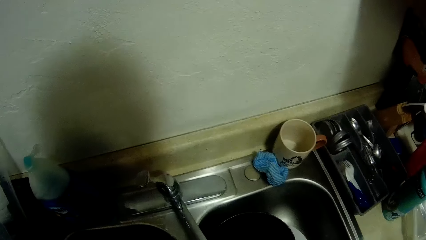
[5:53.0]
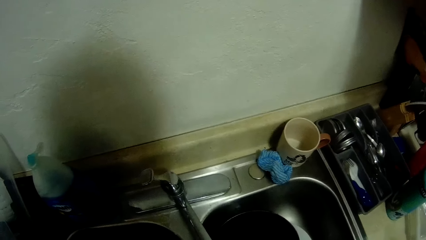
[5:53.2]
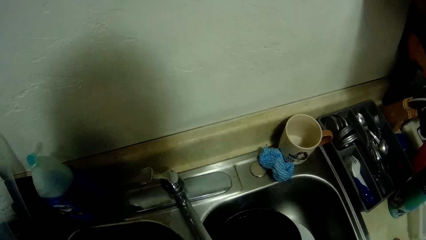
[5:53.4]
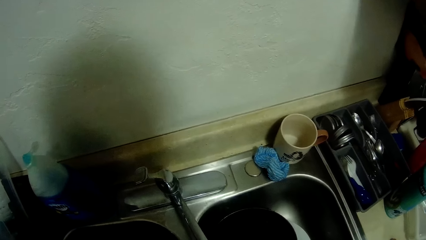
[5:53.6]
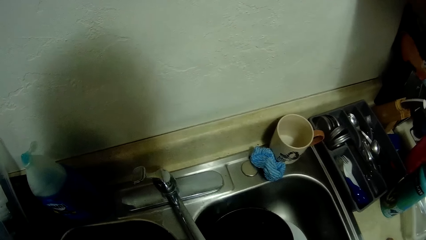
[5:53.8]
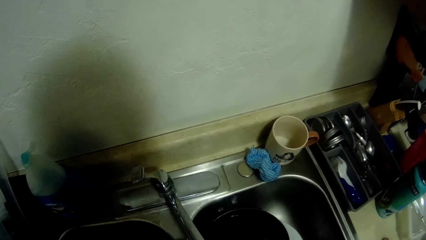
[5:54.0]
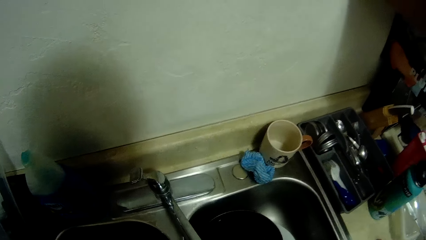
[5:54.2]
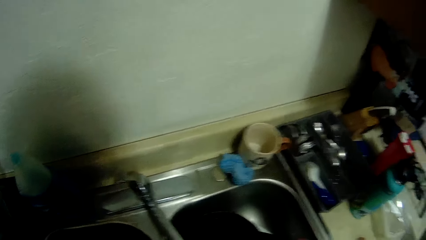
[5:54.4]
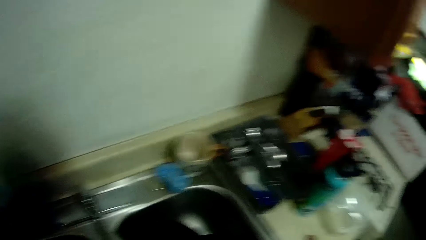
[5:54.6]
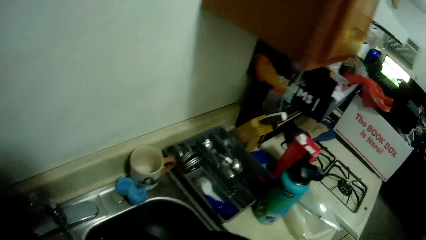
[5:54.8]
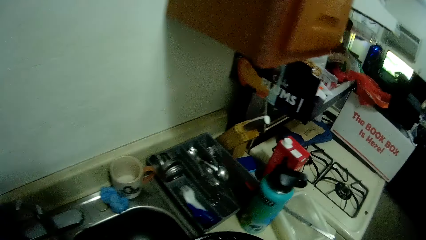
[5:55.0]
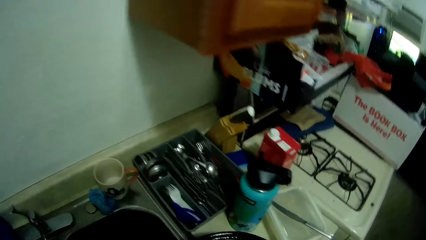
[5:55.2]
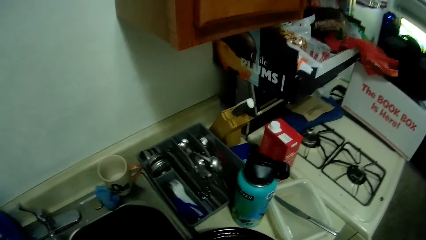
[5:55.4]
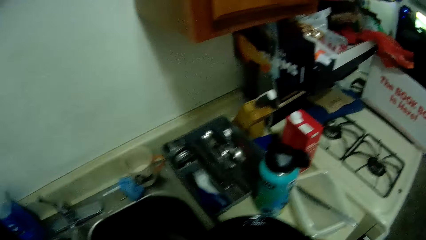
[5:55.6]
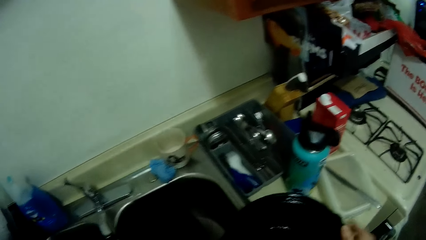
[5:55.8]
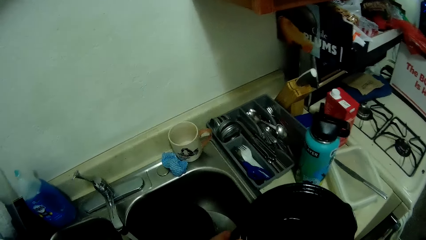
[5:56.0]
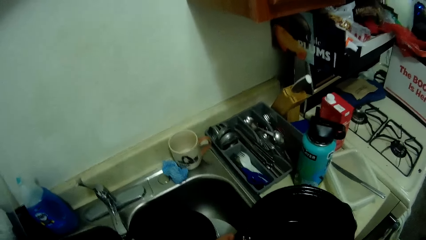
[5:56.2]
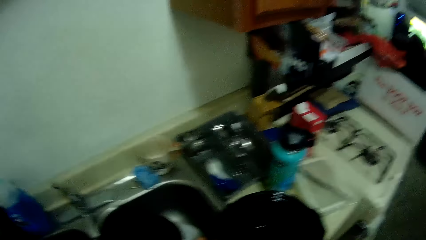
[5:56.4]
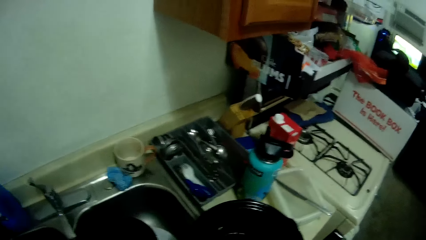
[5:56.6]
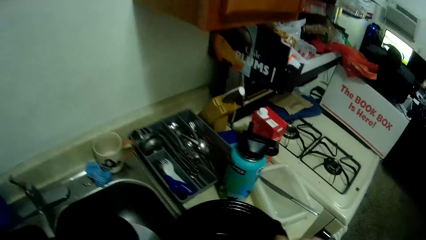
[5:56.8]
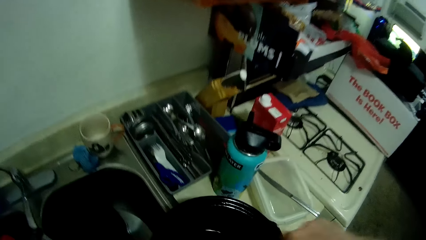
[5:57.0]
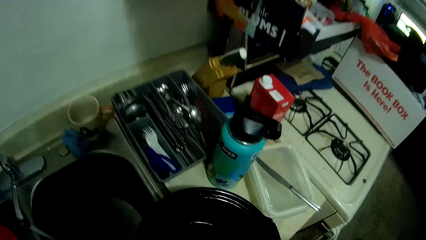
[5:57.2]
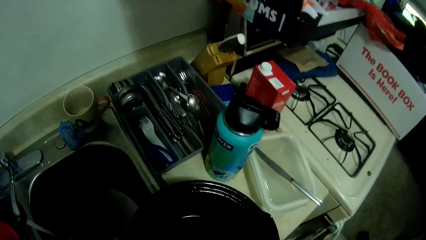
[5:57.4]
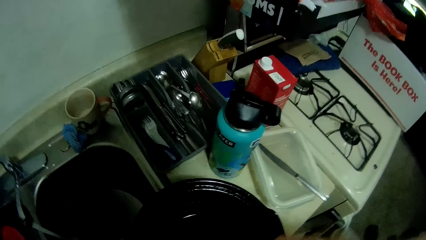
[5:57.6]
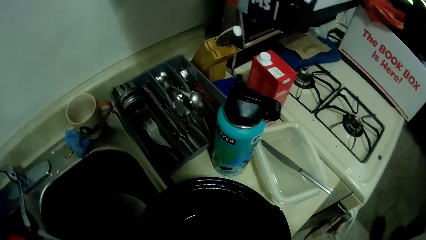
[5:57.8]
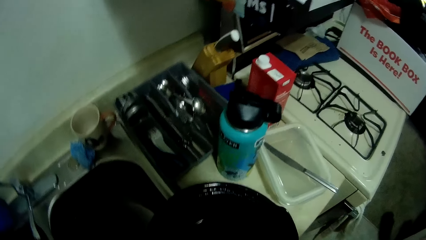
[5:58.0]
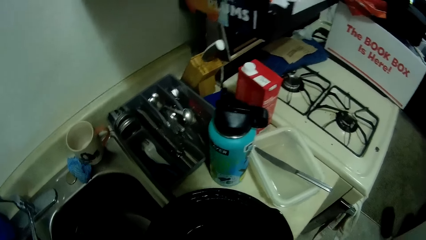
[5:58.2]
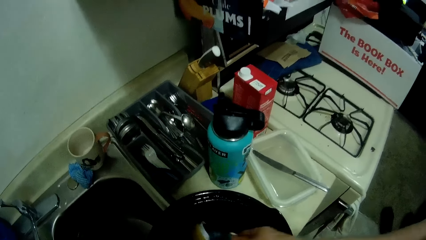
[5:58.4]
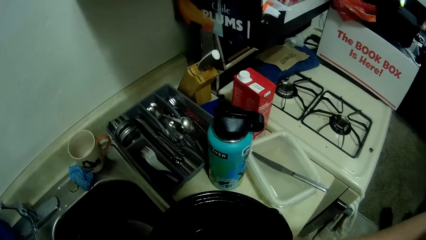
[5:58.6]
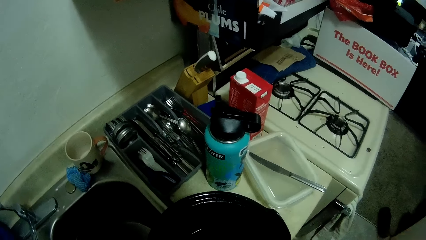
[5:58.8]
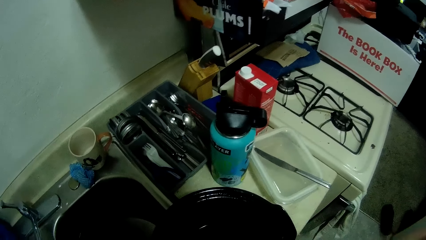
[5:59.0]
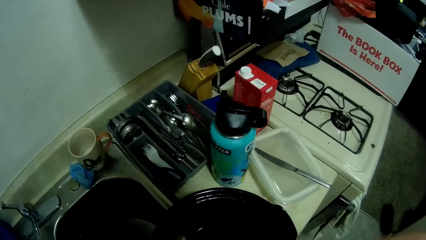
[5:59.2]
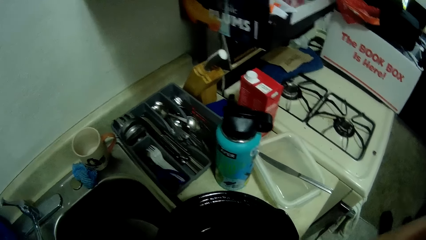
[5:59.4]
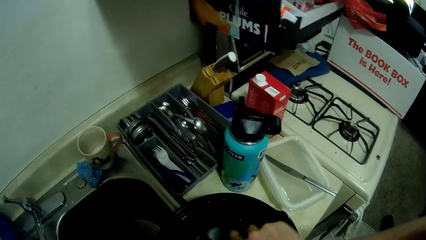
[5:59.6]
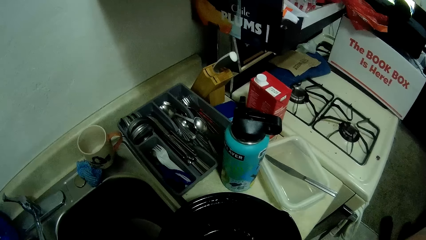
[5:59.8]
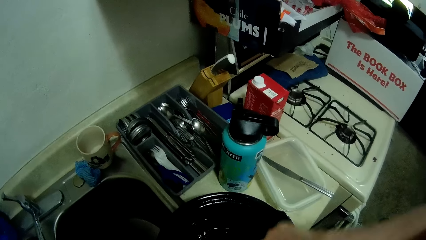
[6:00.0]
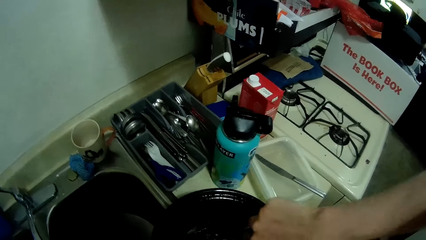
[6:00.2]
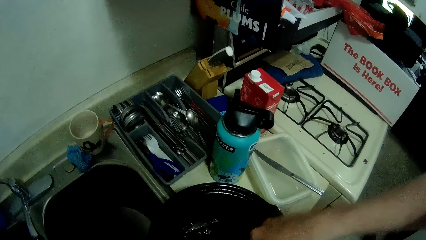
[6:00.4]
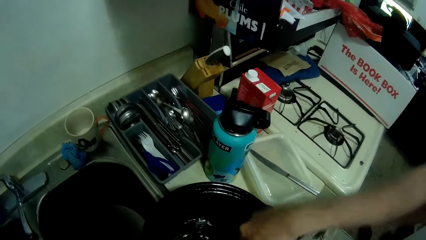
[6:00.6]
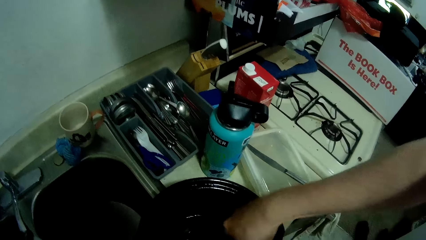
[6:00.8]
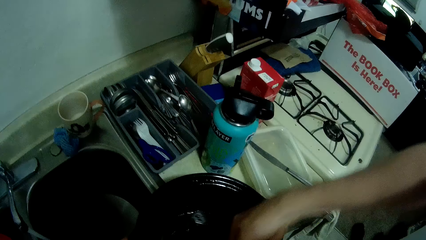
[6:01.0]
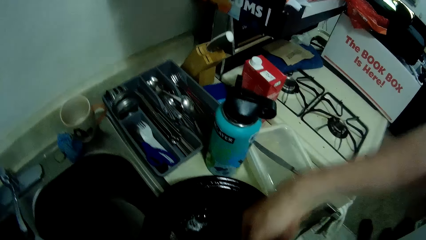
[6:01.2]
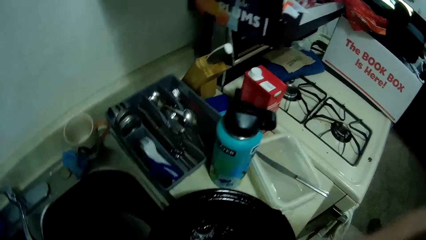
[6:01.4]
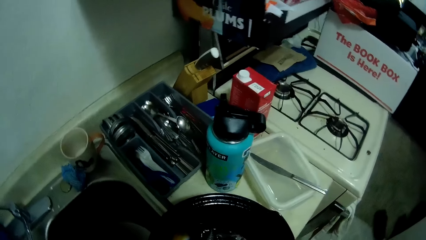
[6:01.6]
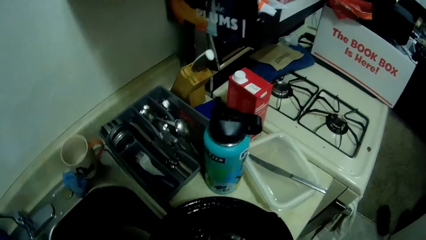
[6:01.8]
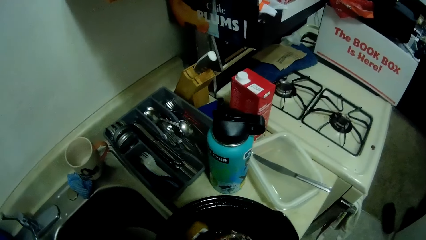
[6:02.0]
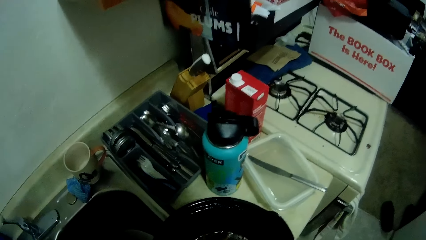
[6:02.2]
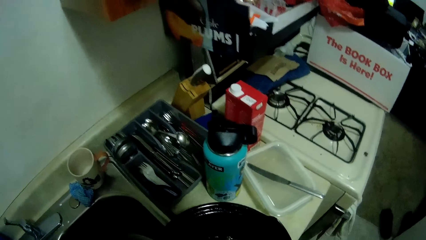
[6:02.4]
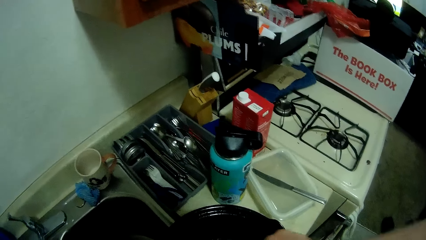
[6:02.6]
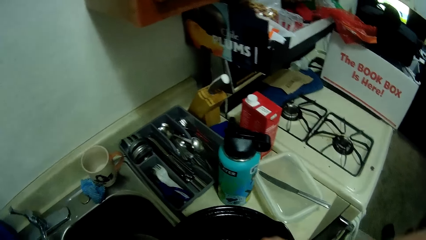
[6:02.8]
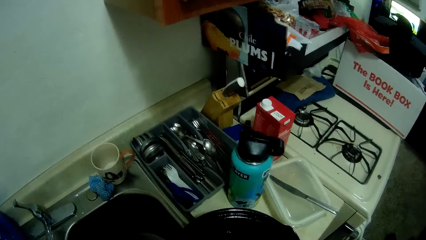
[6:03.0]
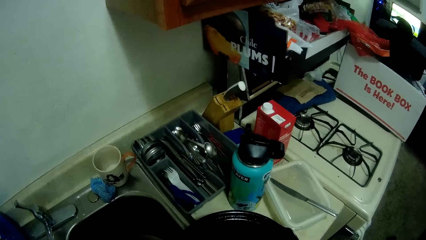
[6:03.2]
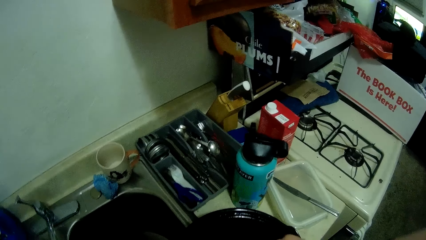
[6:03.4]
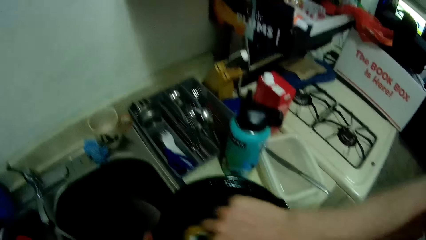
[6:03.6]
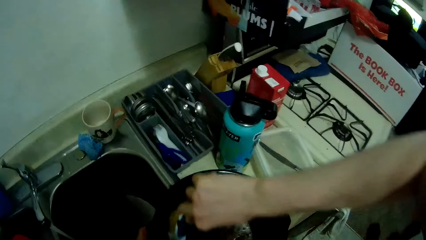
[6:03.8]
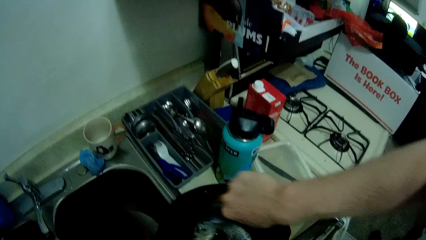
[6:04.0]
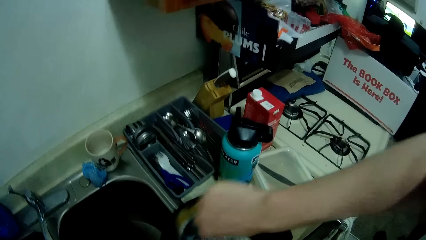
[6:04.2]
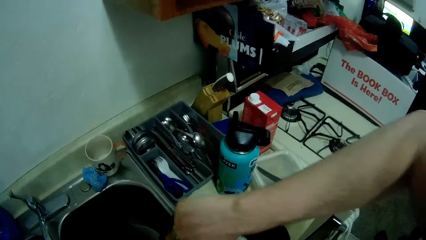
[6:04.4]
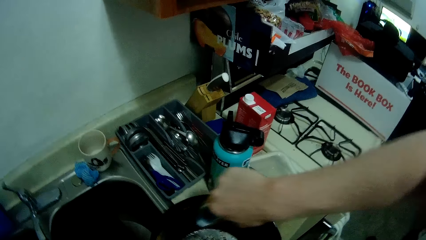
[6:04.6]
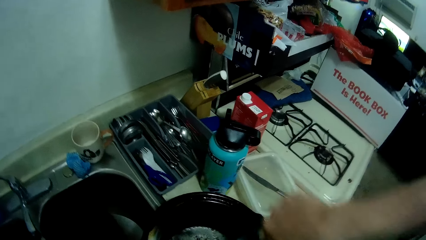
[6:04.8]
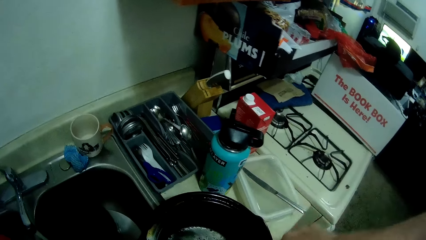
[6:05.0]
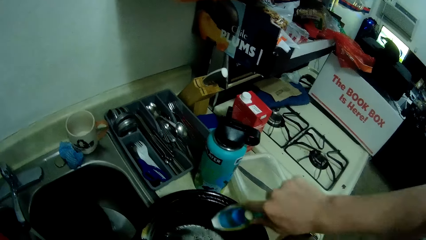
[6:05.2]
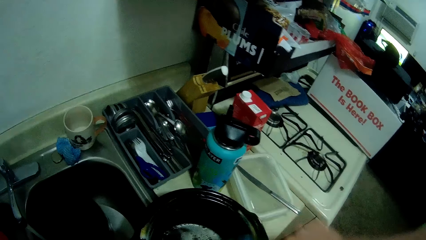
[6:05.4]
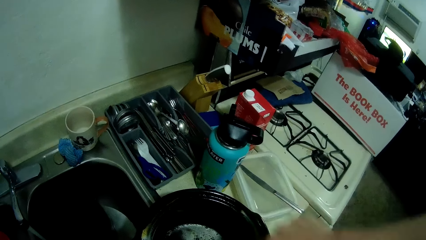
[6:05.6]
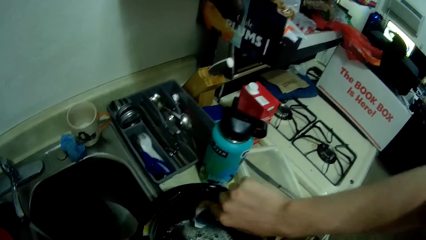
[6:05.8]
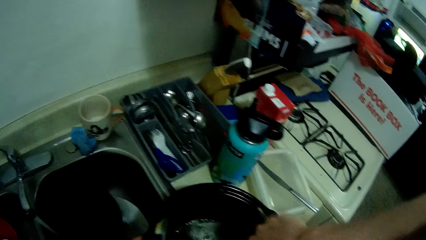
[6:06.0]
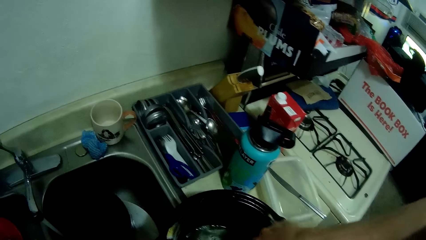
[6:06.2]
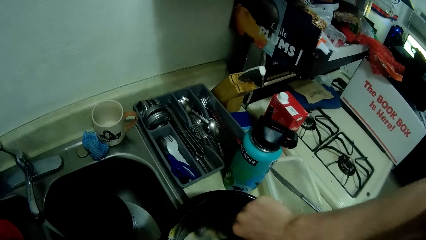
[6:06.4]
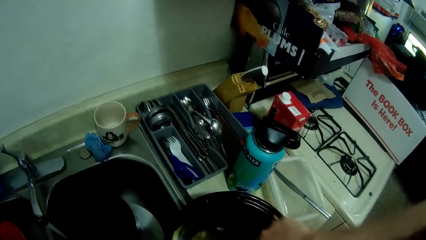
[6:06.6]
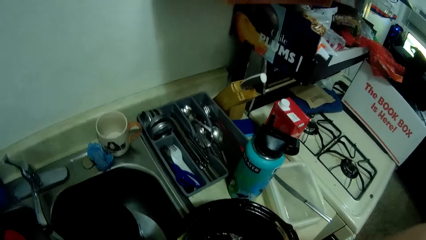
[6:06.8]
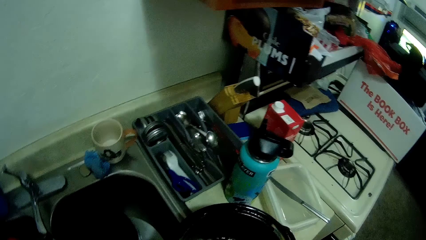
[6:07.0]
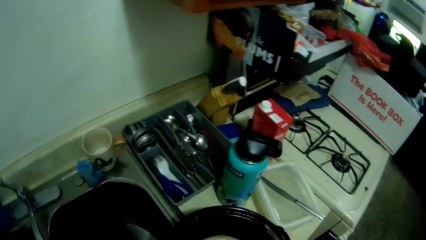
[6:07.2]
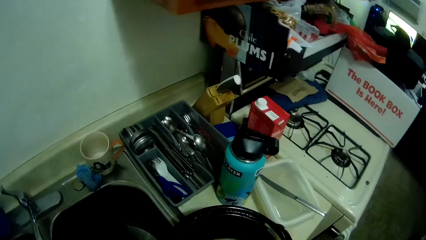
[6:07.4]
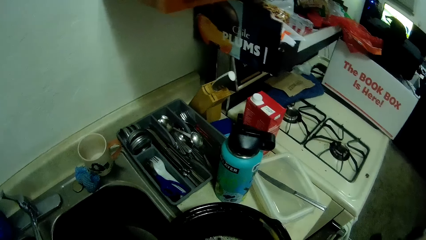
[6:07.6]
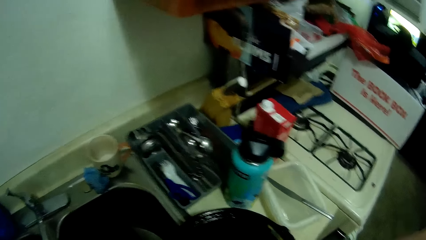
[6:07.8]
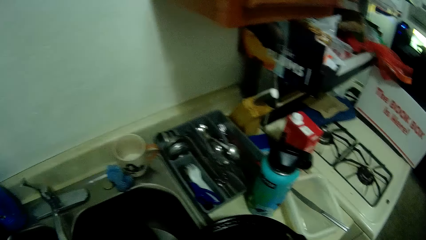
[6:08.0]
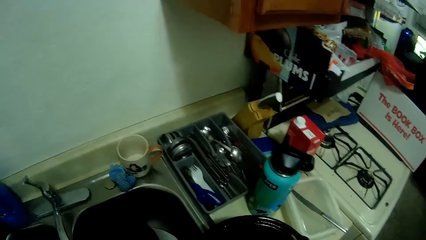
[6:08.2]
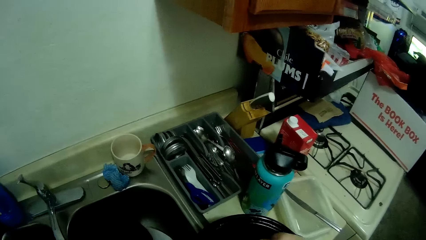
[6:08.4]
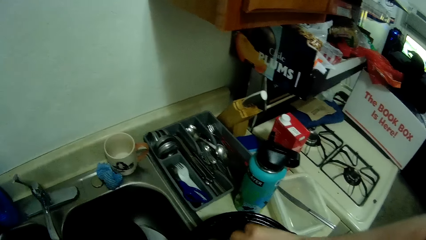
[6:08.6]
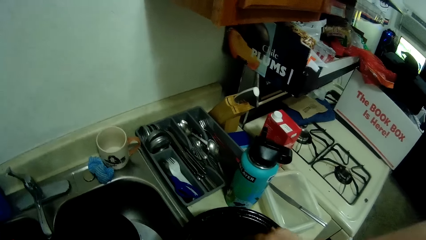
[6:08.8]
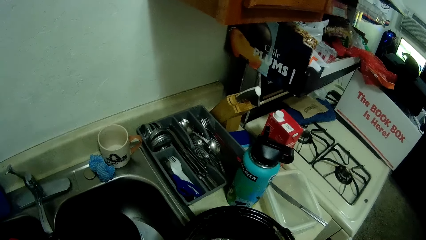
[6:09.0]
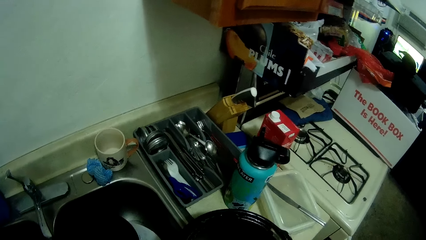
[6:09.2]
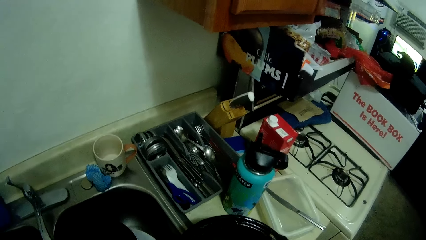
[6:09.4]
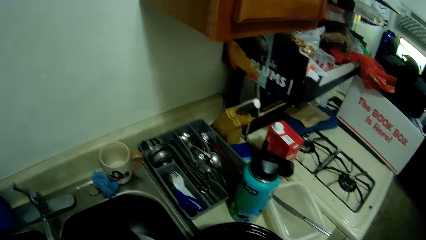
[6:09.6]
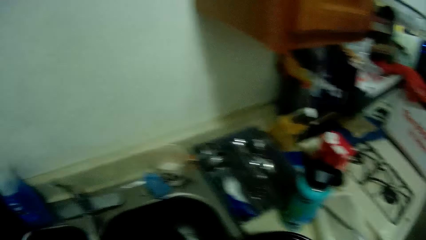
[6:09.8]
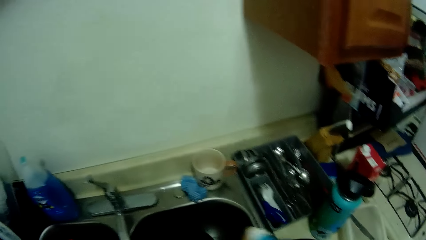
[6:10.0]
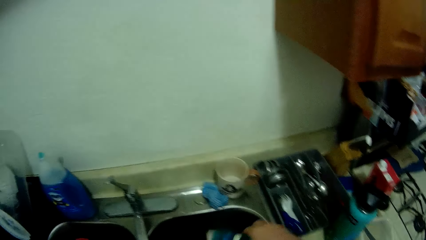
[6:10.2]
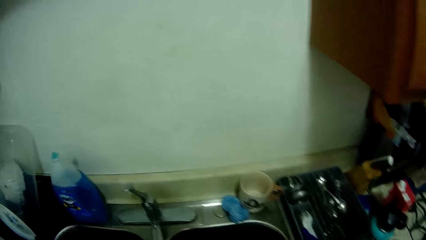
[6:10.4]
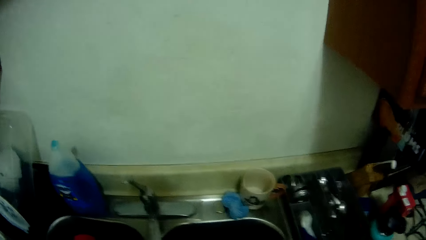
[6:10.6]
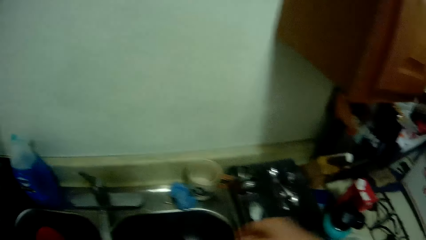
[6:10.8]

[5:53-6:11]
The camera wearer puts the plate on the sink. They wash the cooking pan with the brush.
